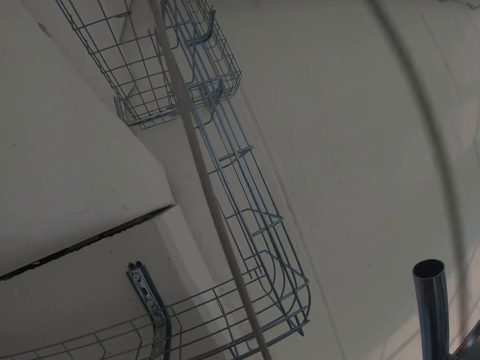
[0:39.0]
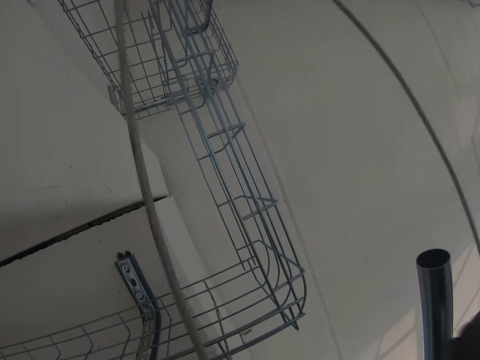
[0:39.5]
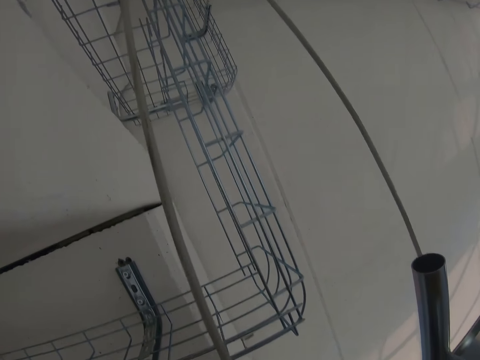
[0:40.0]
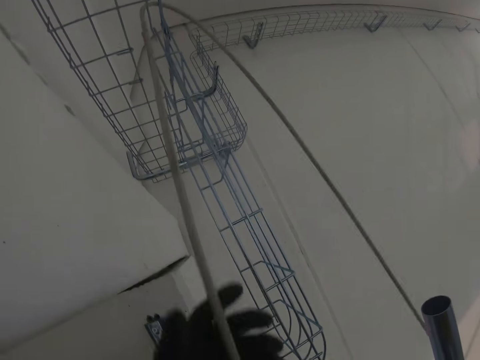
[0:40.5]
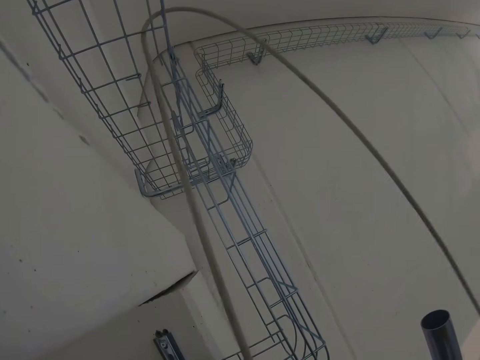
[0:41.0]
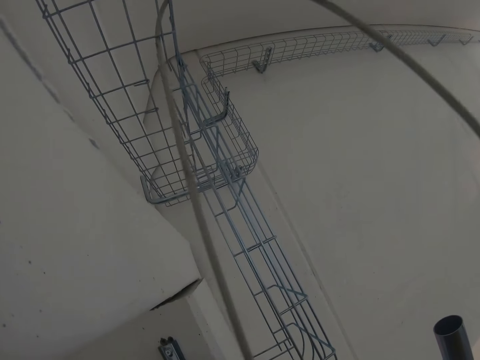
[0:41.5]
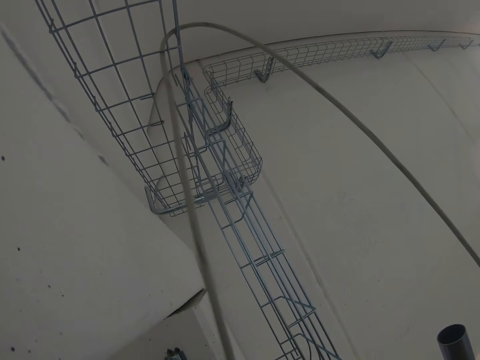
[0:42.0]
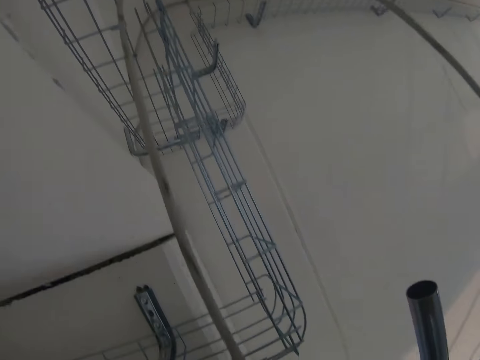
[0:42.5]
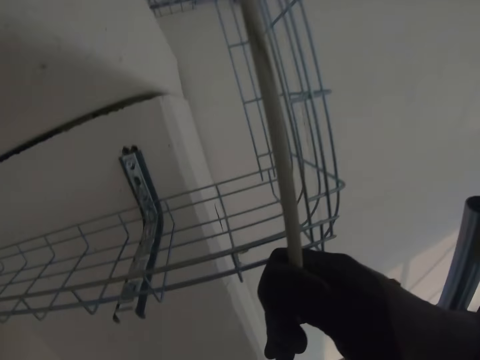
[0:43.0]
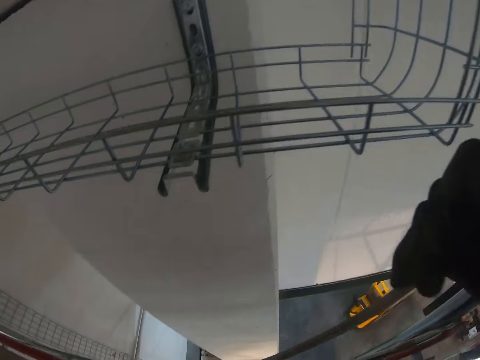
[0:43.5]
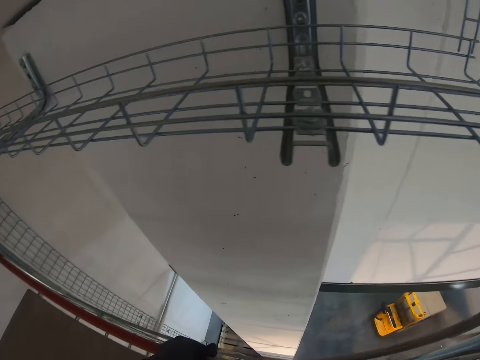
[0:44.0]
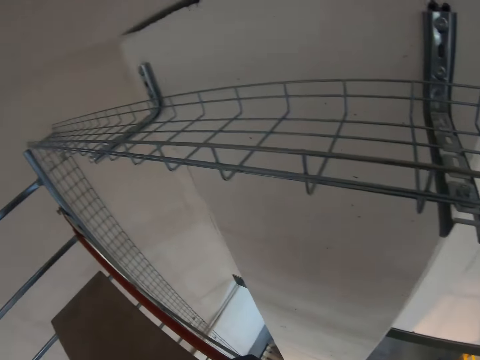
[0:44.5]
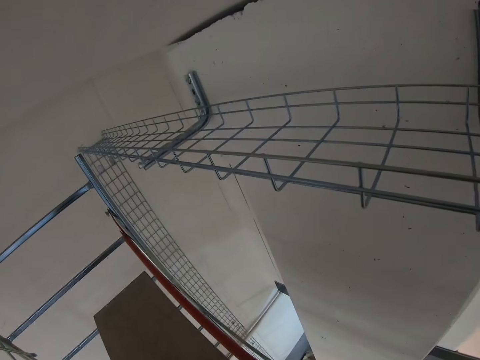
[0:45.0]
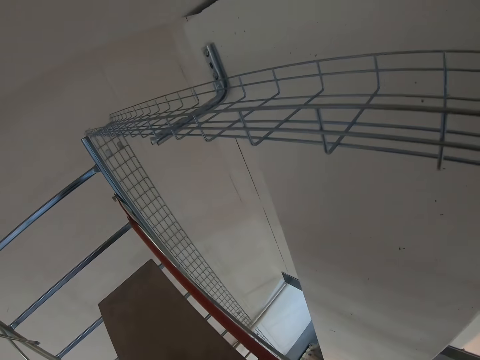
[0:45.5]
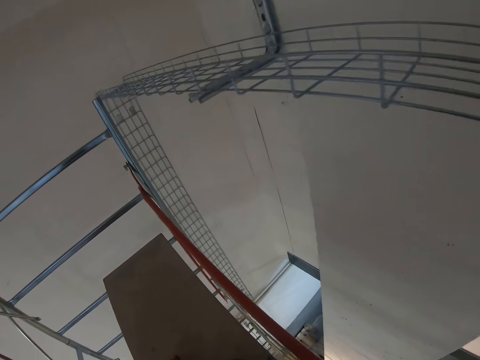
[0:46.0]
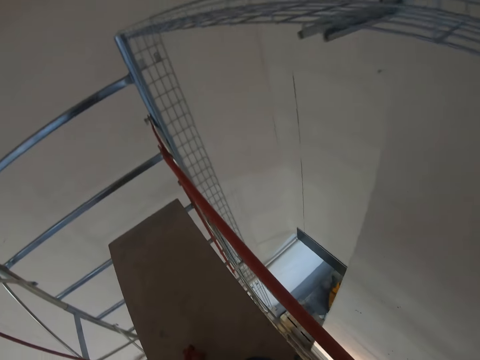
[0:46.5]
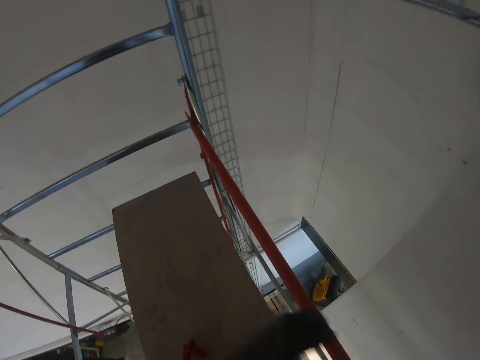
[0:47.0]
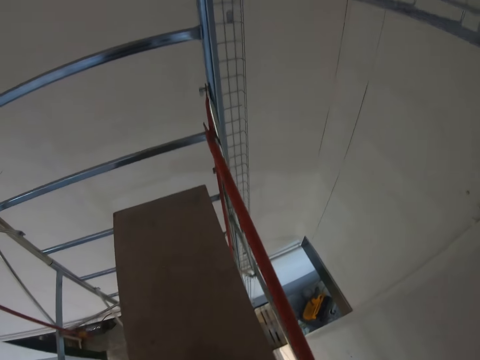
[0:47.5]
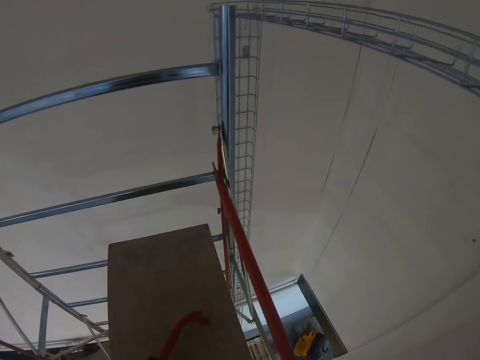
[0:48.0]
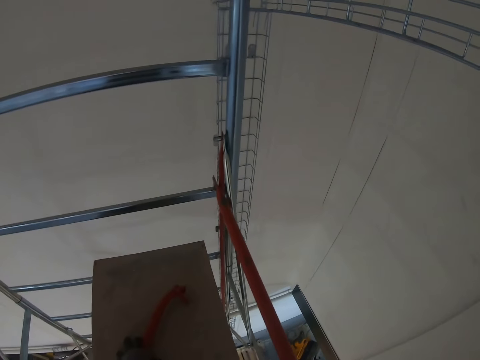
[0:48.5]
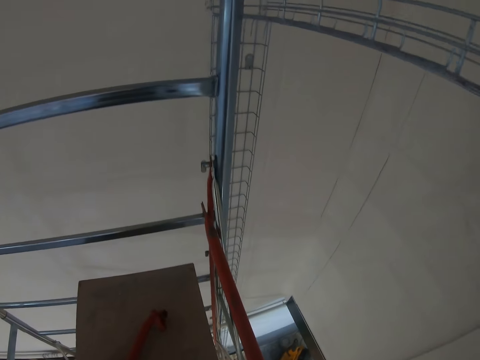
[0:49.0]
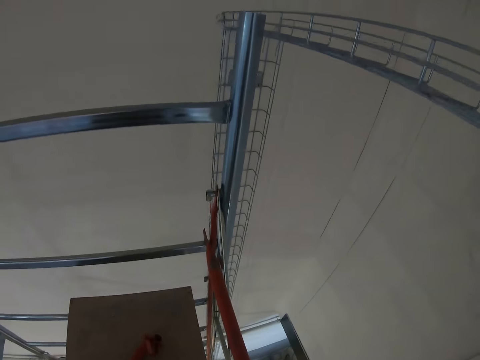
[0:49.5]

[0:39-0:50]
The camera wearer looks around the room. They move through a wood bar.

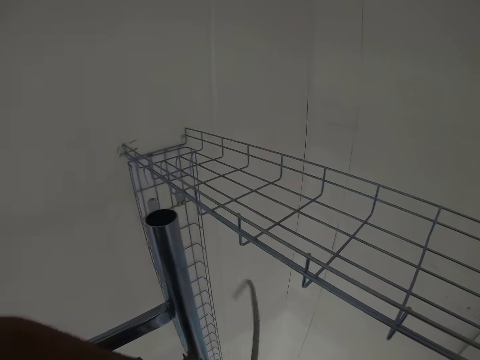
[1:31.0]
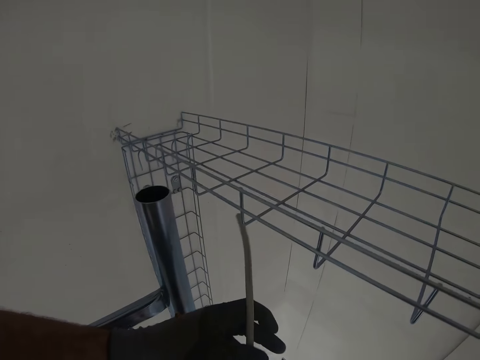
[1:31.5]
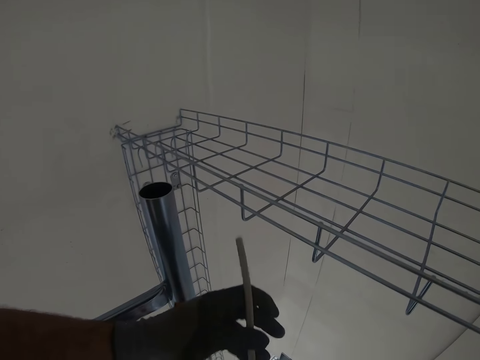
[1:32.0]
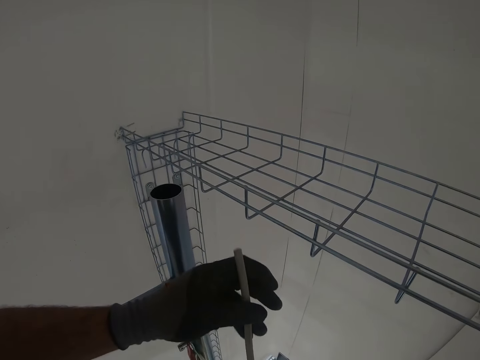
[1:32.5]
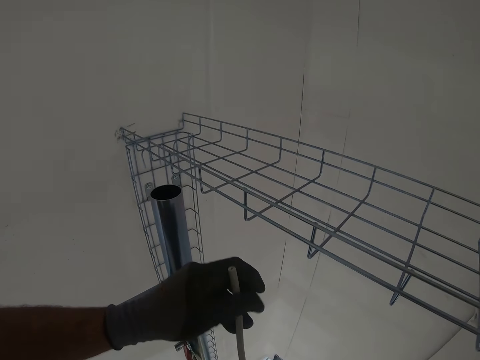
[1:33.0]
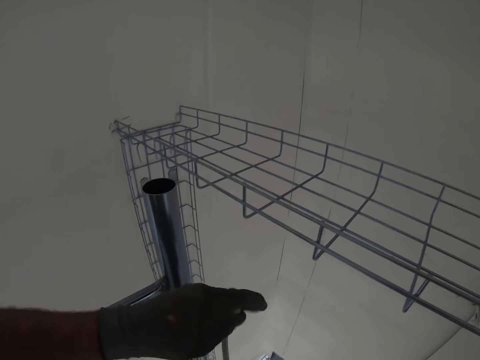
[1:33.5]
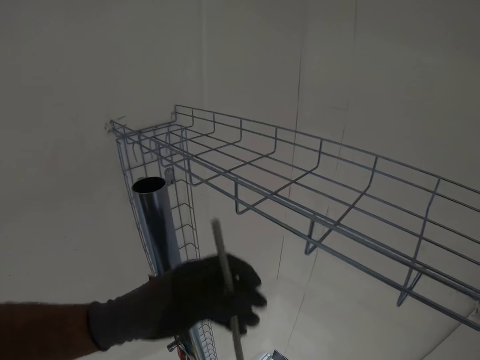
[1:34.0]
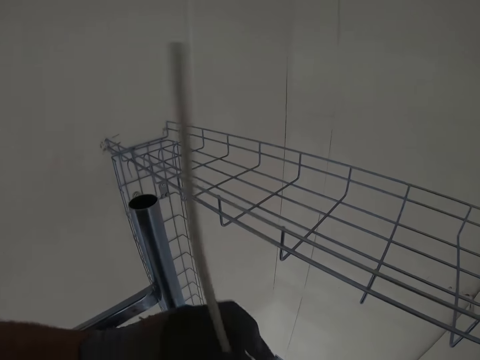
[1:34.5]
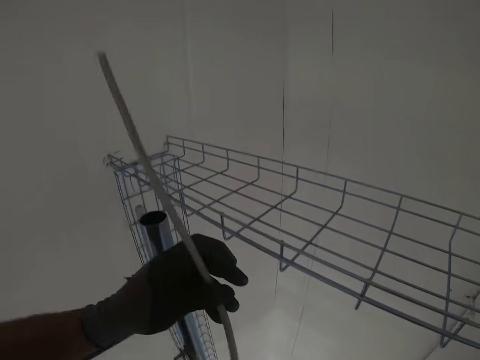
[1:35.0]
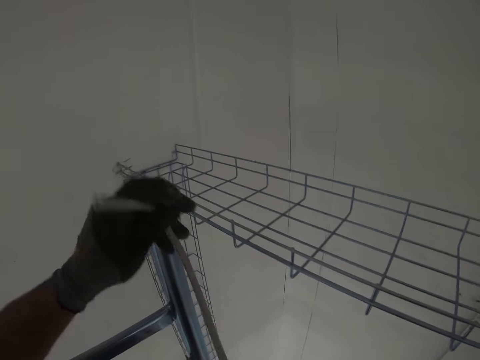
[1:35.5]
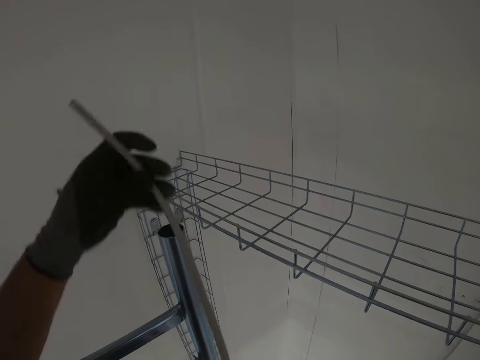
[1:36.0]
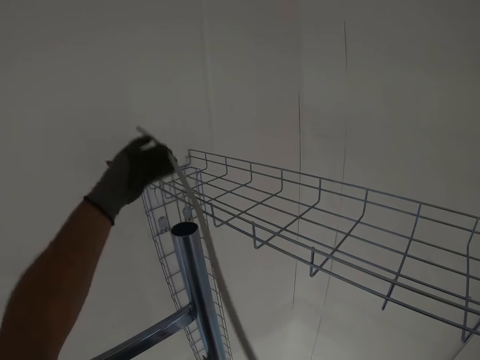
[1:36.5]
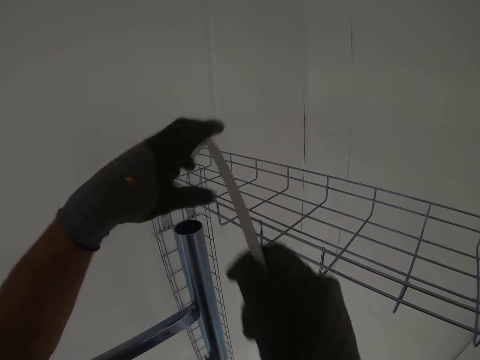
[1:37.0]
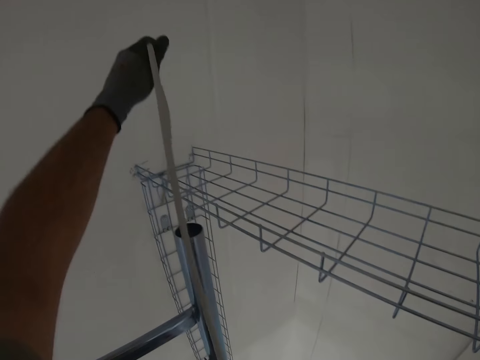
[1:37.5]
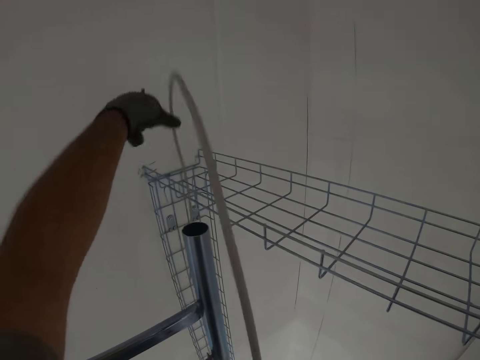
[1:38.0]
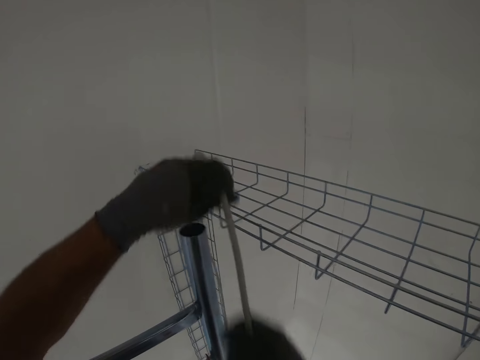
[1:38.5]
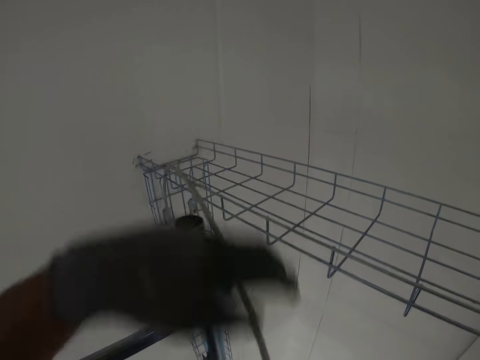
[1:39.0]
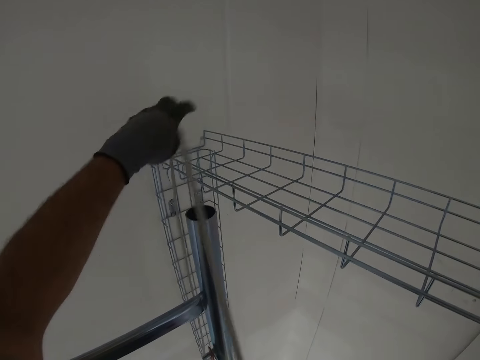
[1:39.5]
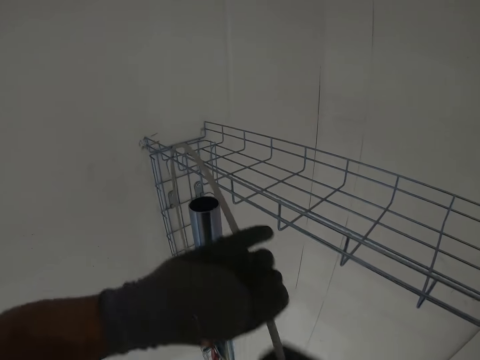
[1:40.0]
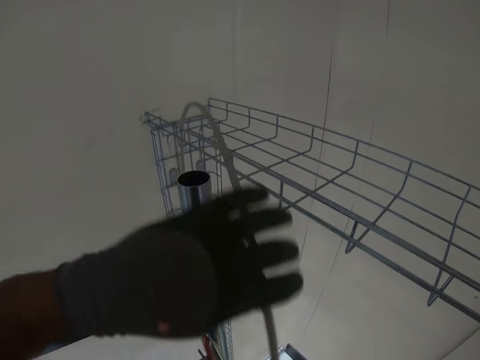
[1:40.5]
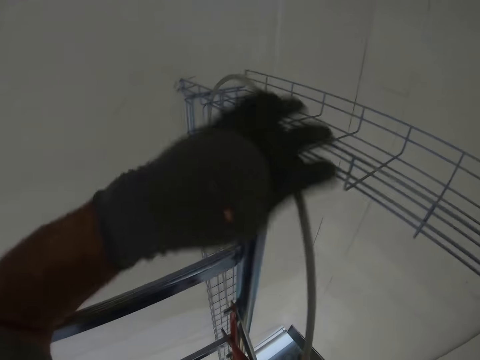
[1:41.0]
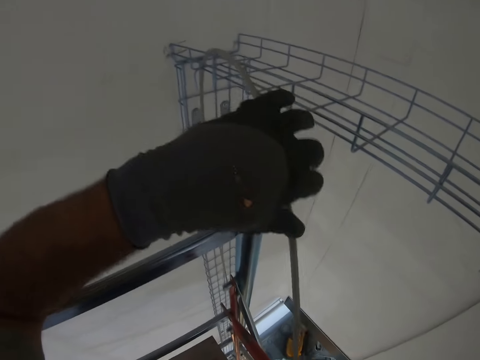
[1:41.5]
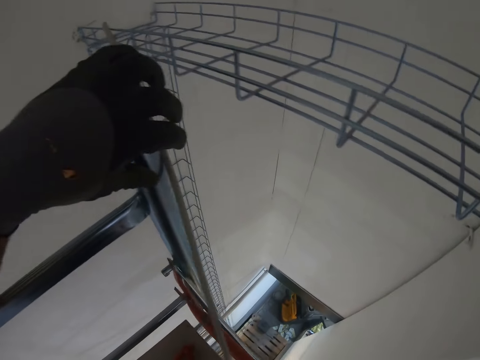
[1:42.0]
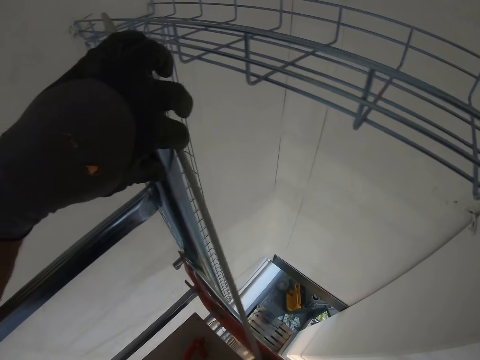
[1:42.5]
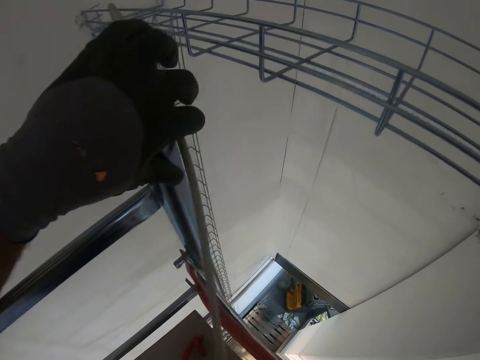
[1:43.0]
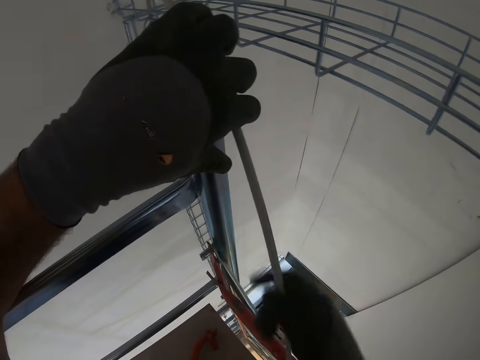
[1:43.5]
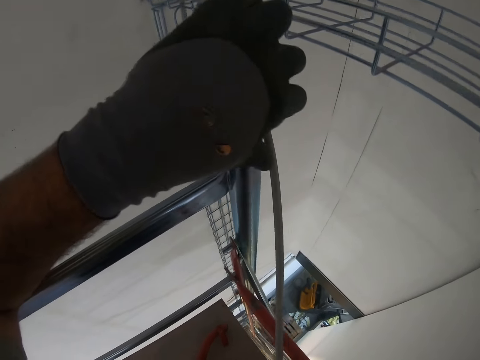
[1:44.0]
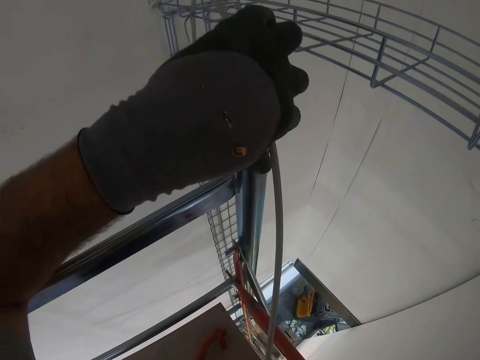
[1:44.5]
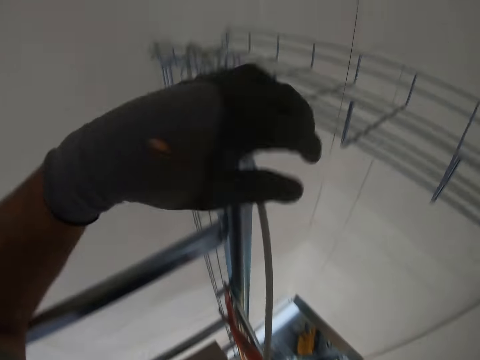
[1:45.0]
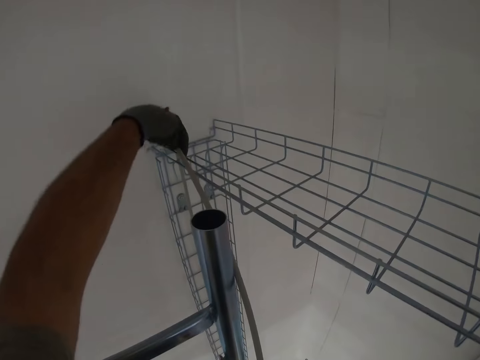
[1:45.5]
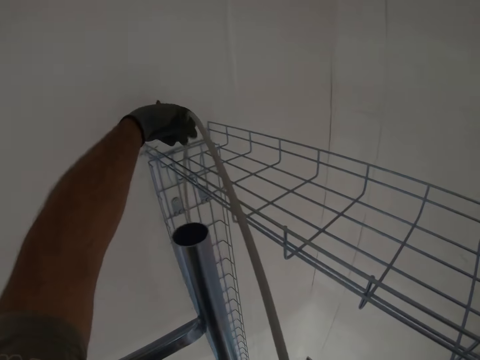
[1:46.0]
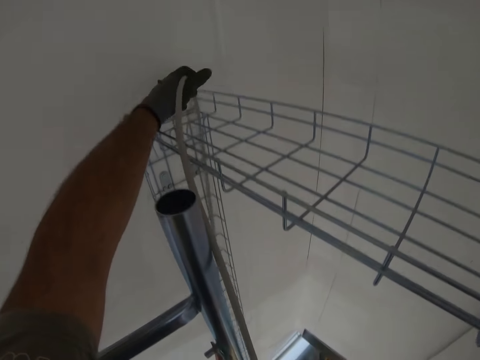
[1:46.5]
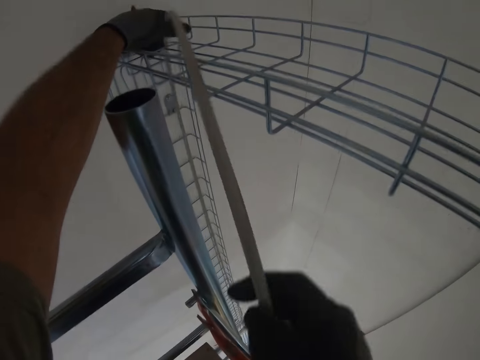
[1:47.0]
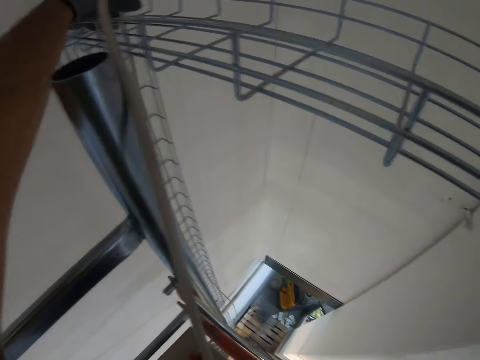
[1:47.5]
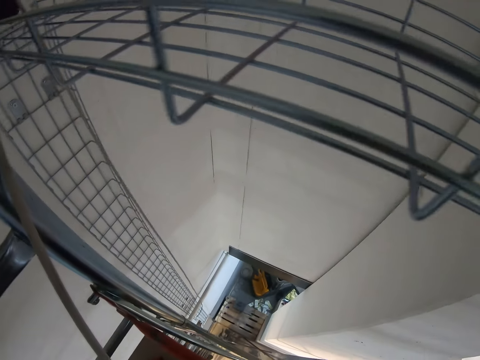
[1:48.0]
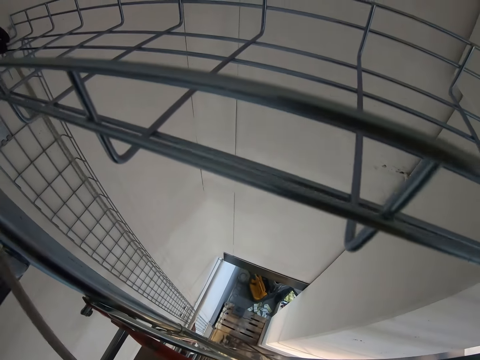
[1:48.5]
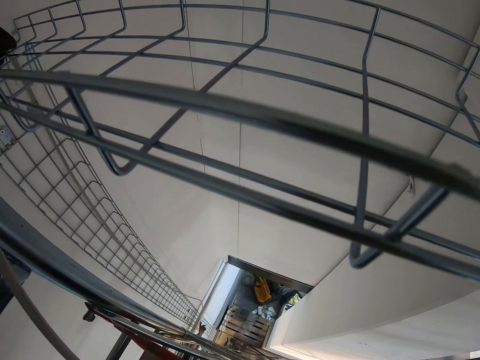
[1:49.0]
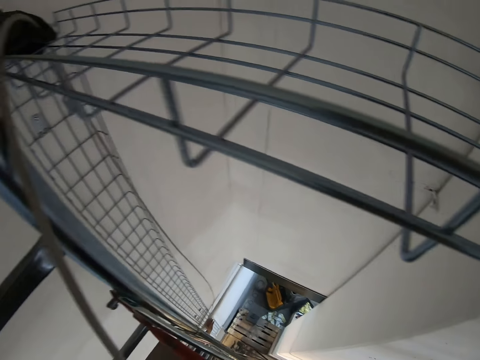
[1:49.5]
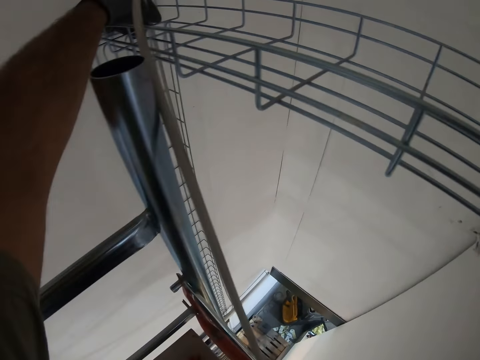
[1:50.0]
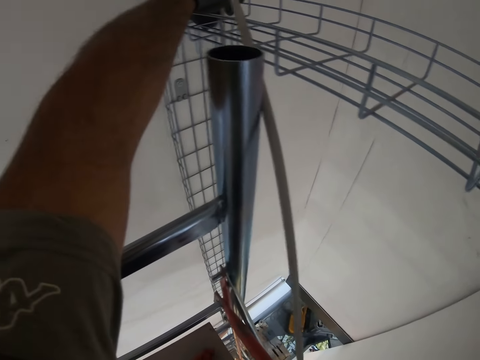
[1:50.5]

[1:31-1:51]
The camera wearer pulls the cable. They fix the cable.
